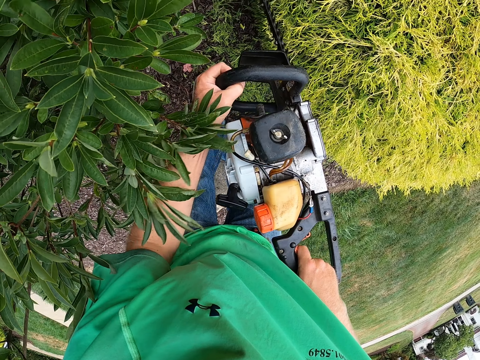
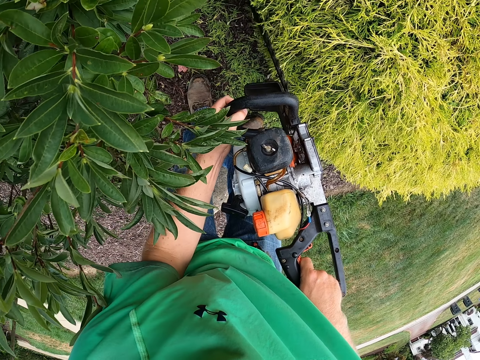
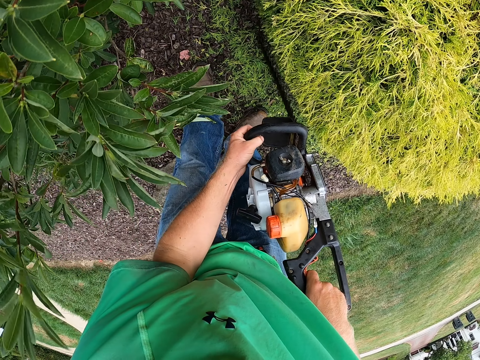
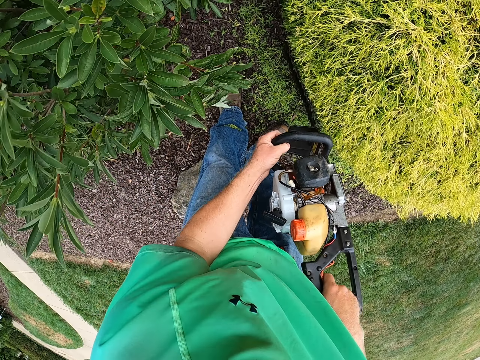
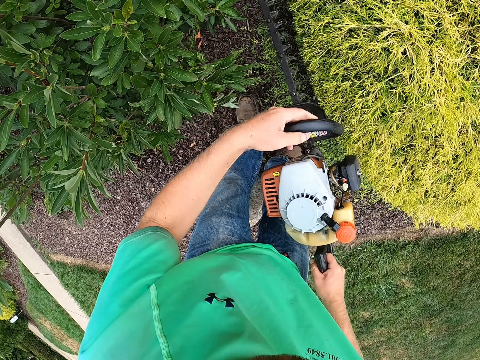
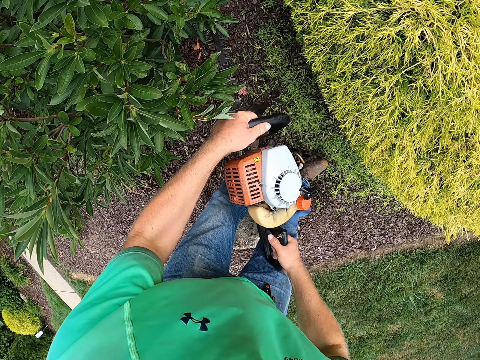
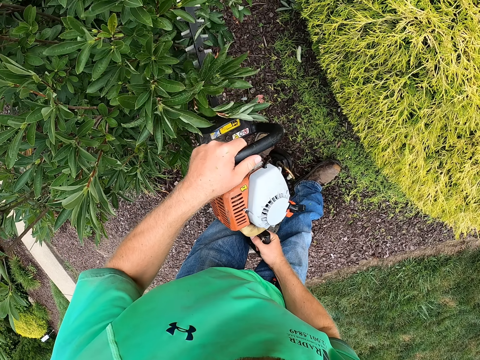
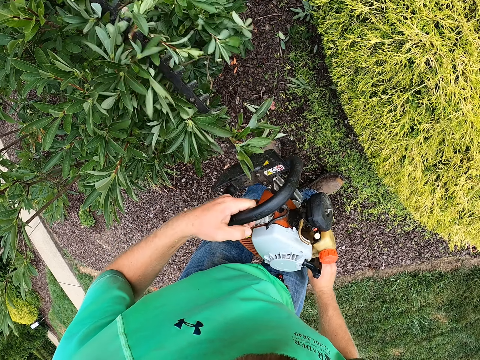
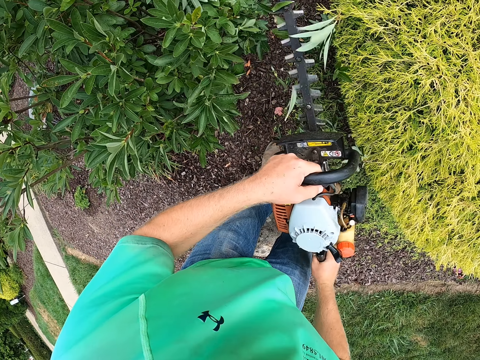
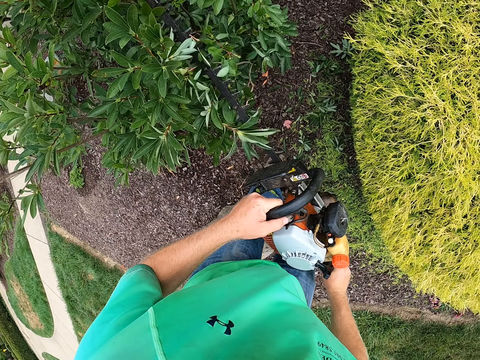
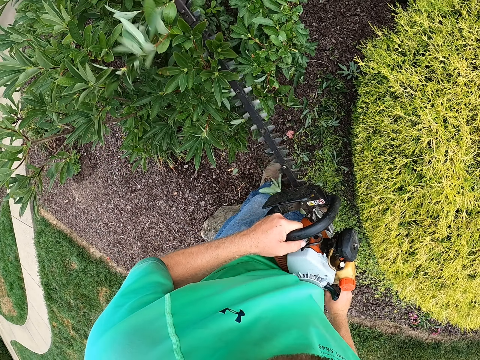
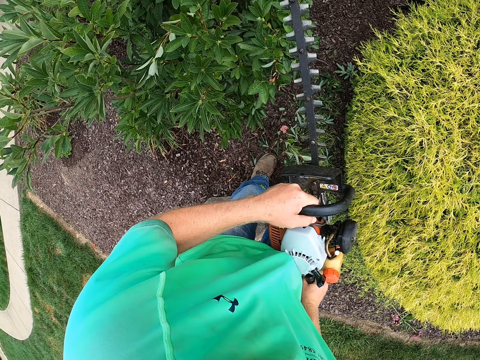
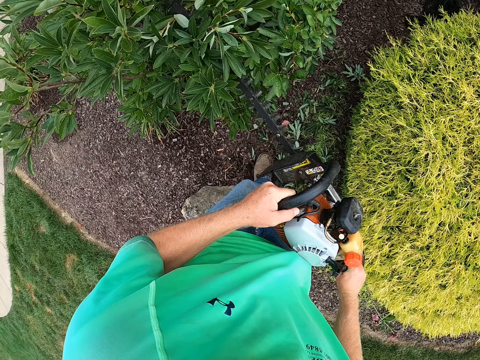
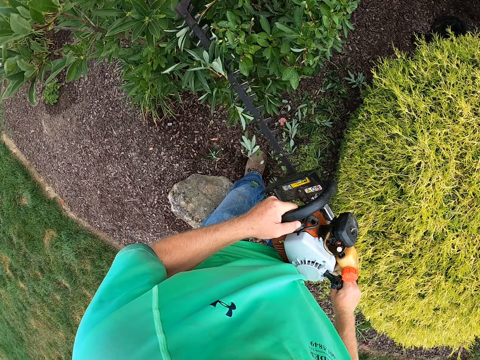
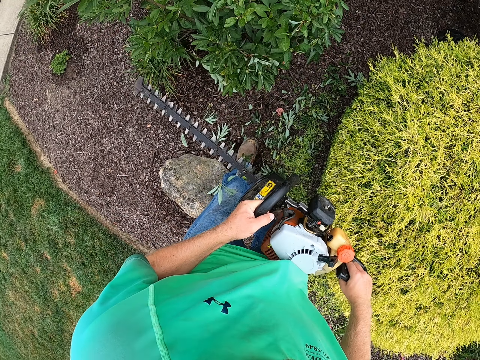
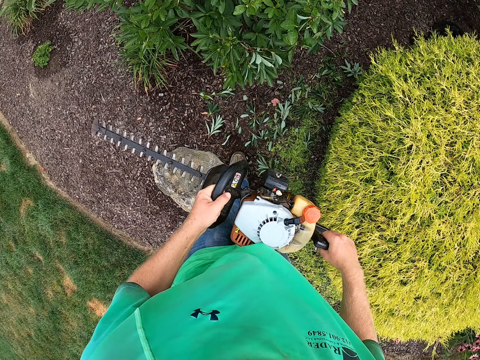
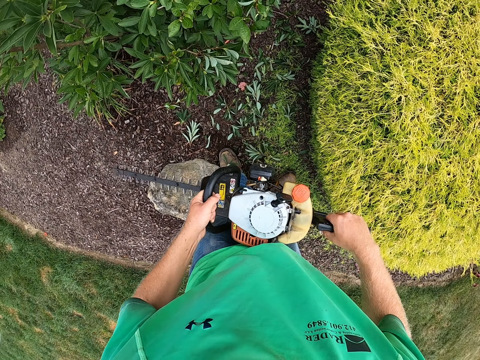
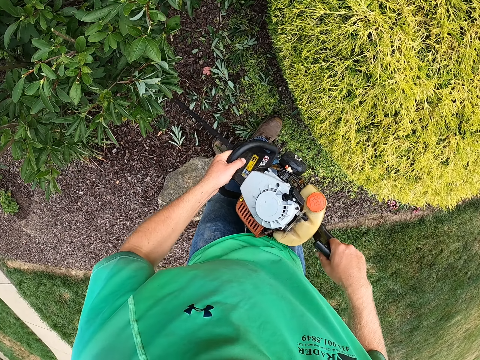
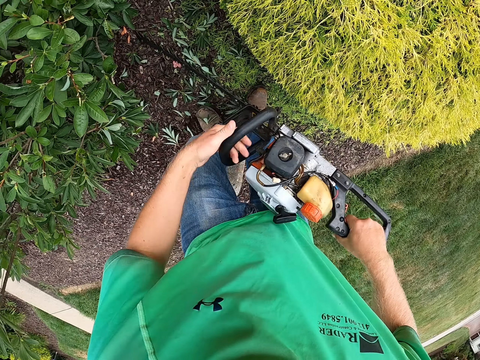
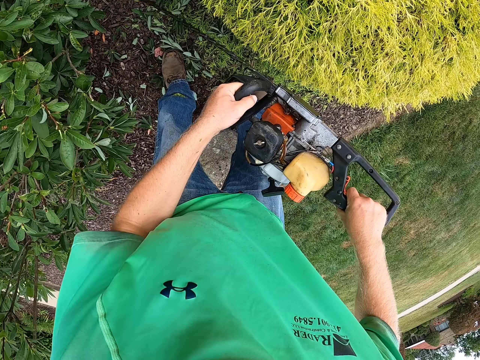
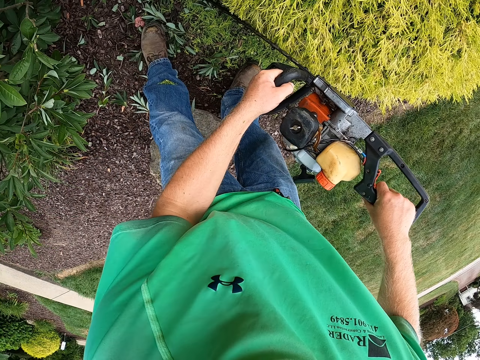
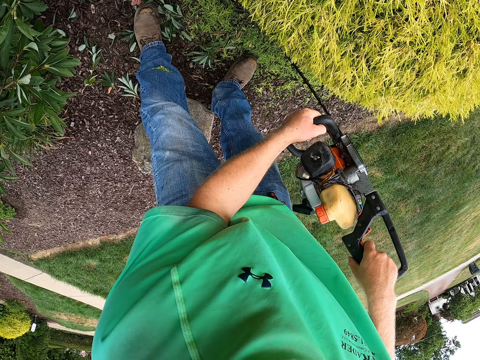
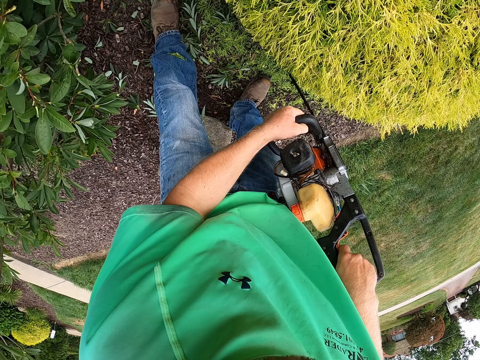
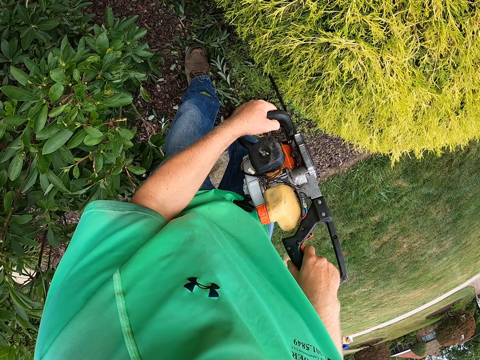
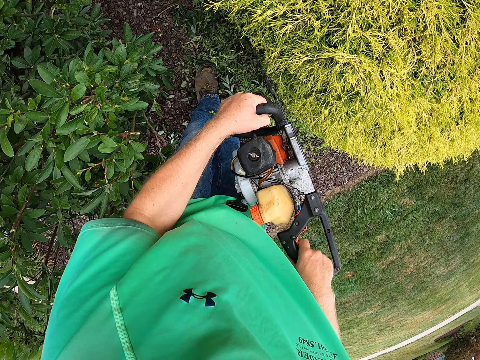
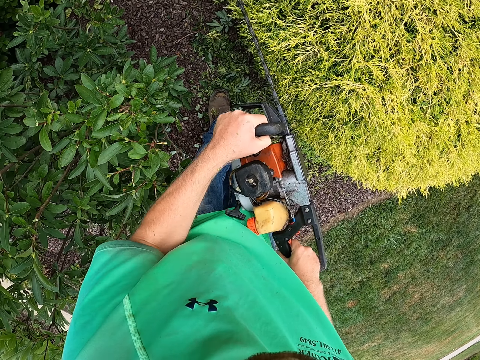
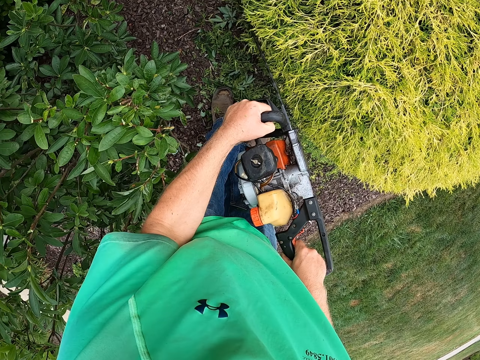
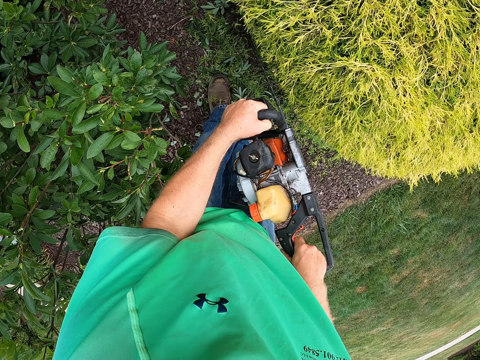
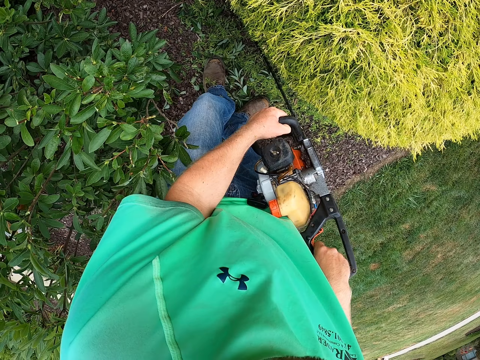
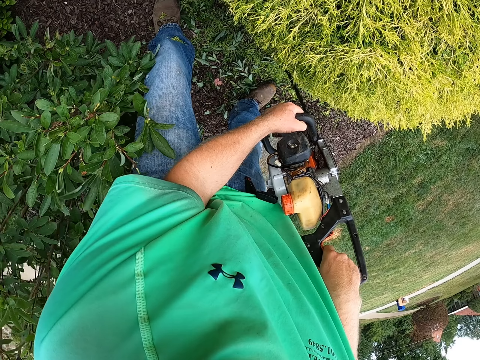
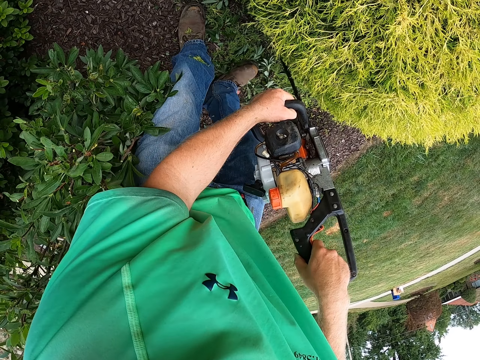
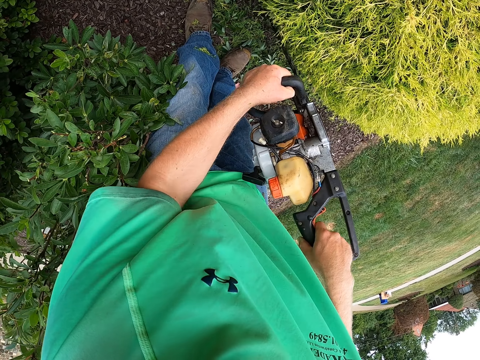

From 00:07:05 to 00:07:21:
The camera wearer trims the bush with the trimmer in both hands. They trim the bush with the trimmer in both hands again. They trim plant leaves. They move.

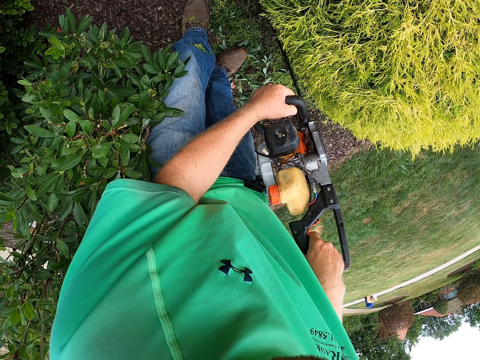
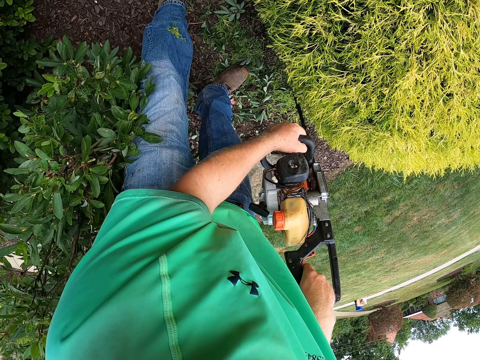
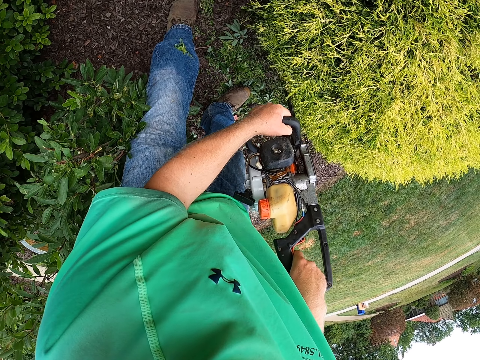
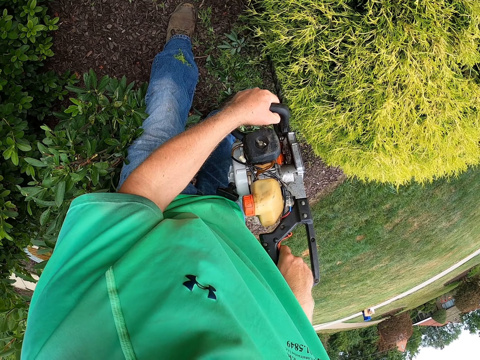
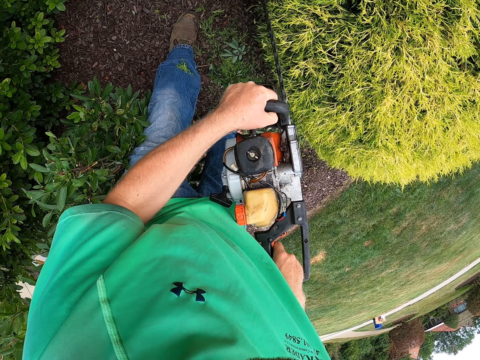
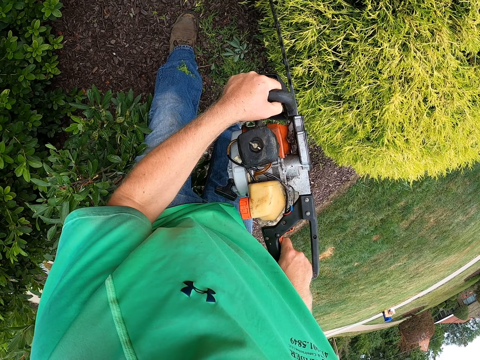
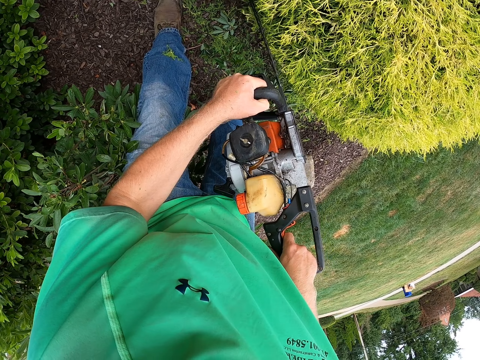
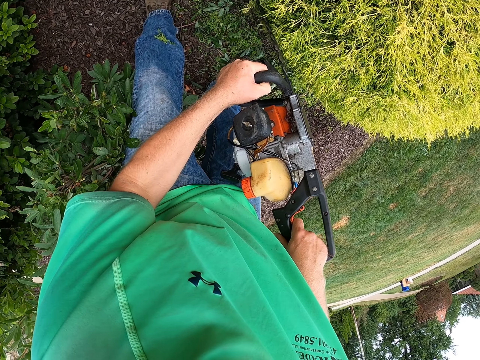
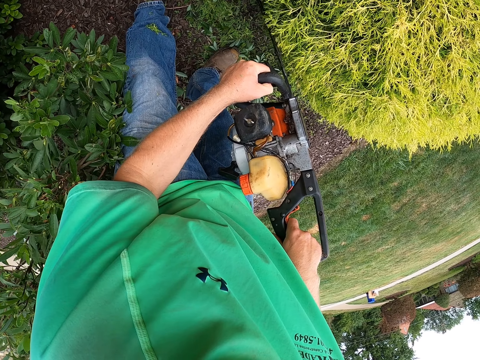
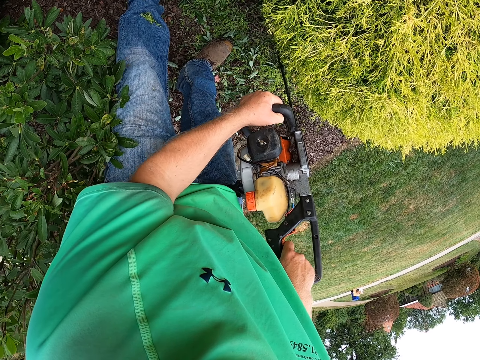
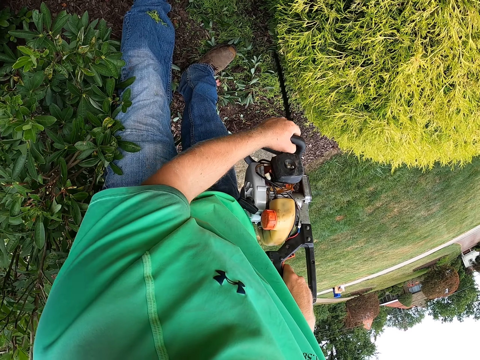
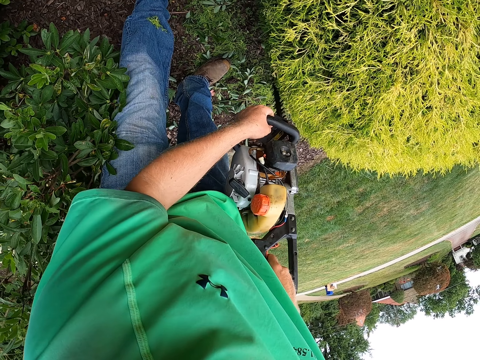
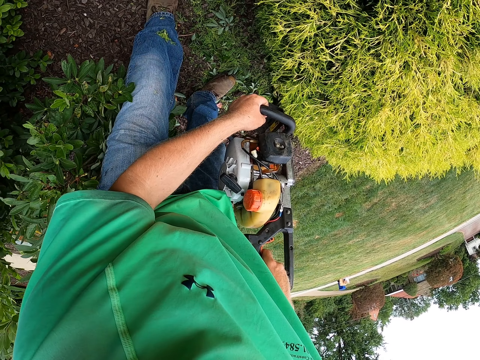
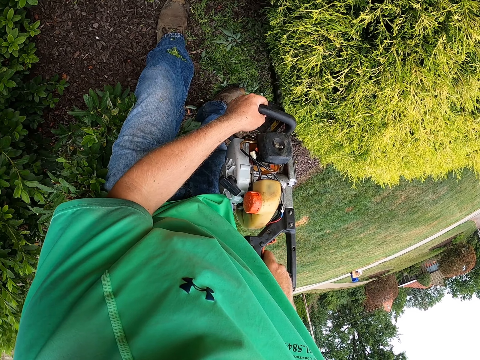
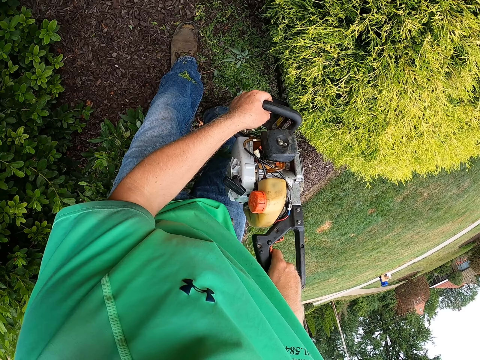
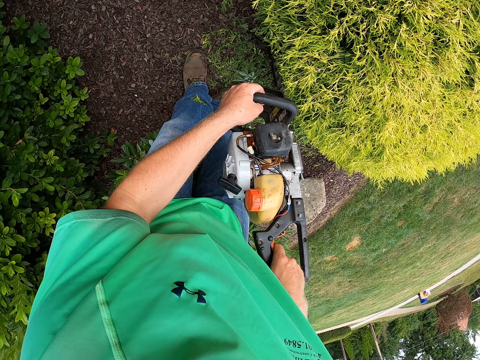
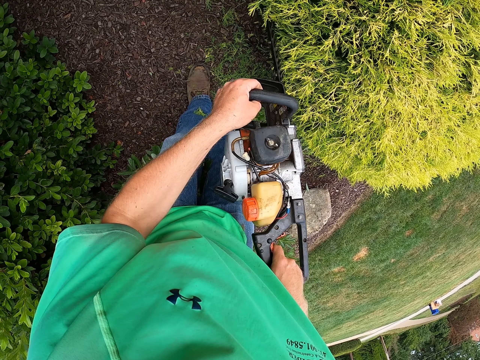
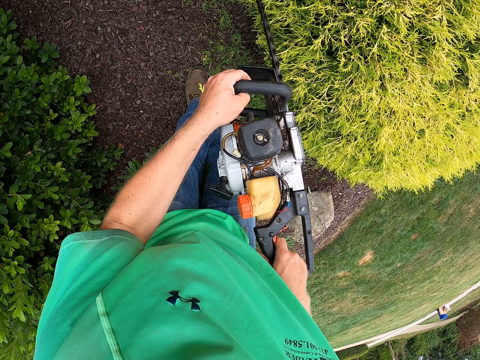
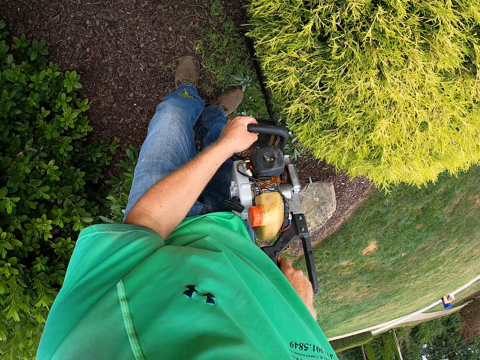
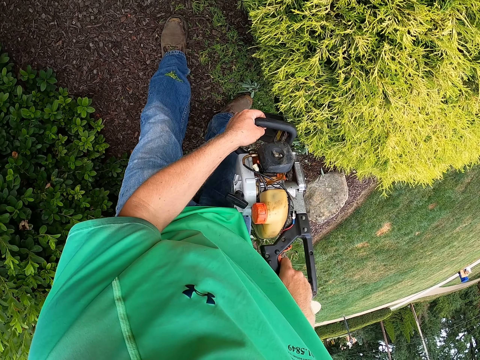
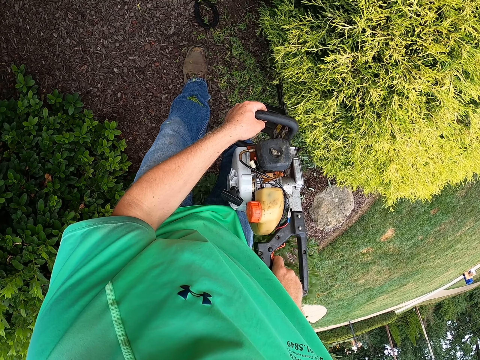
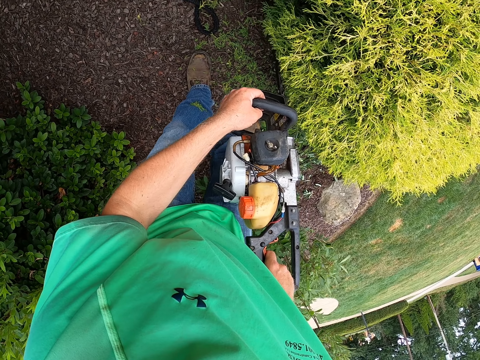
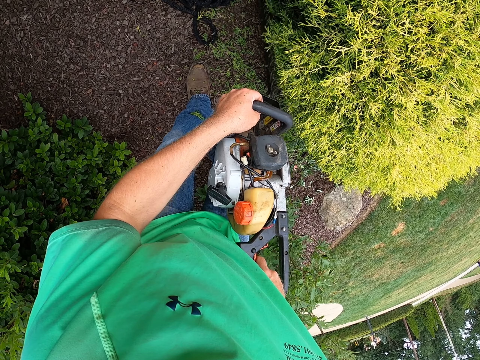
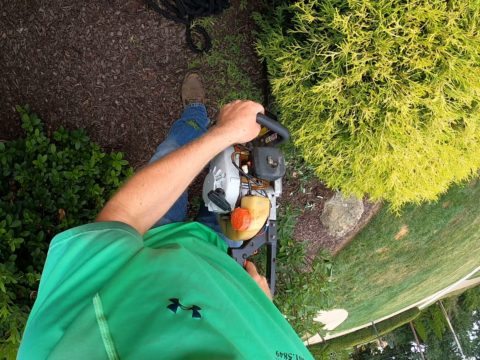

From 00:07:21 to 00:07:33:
The camera wearer moves a hand on the handle. They trim plant leaves. They move.
